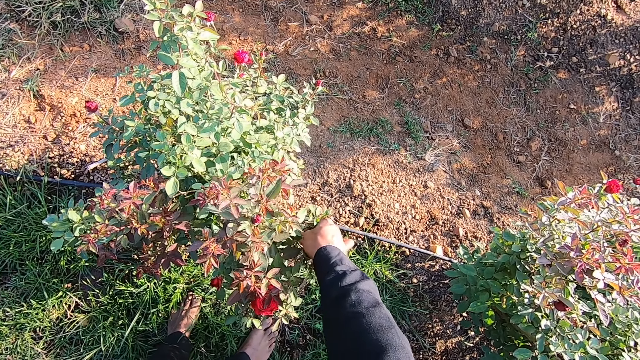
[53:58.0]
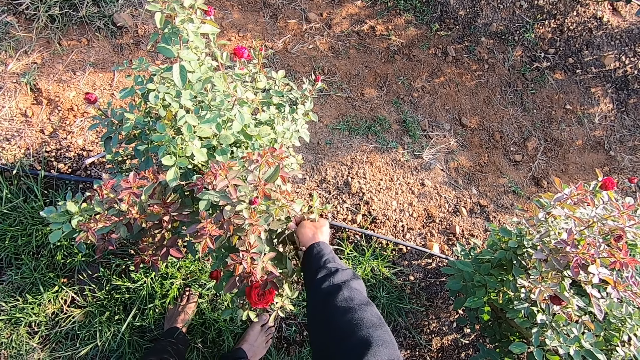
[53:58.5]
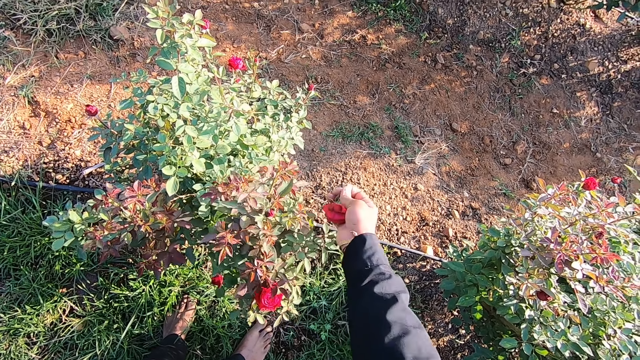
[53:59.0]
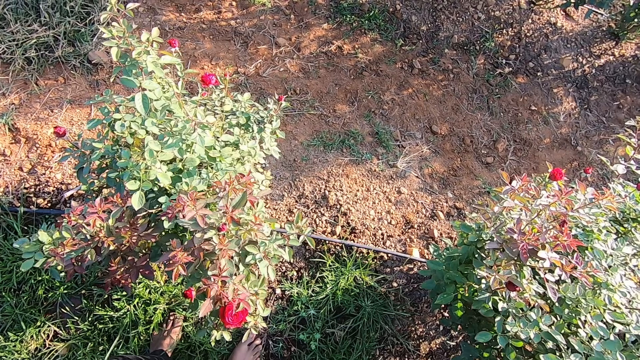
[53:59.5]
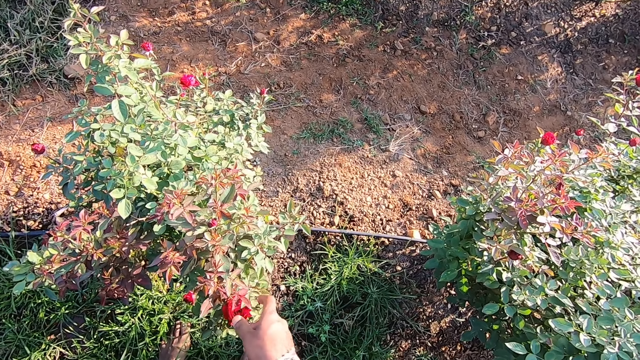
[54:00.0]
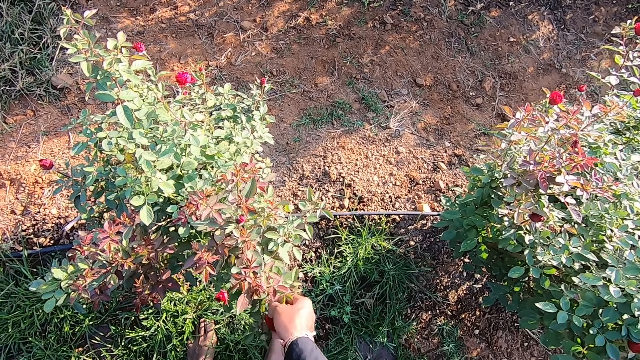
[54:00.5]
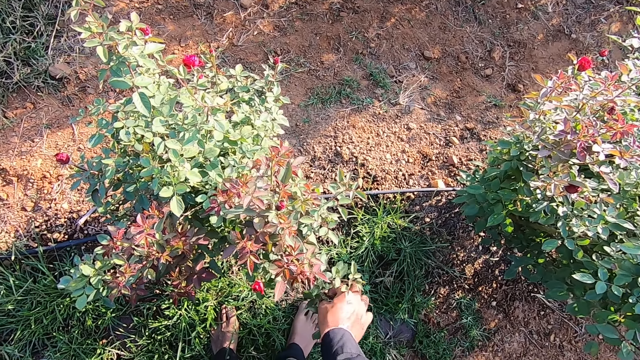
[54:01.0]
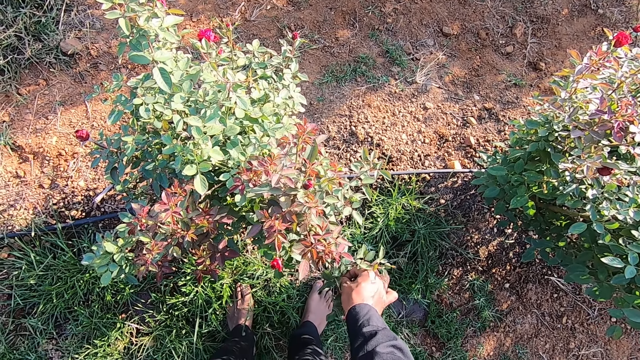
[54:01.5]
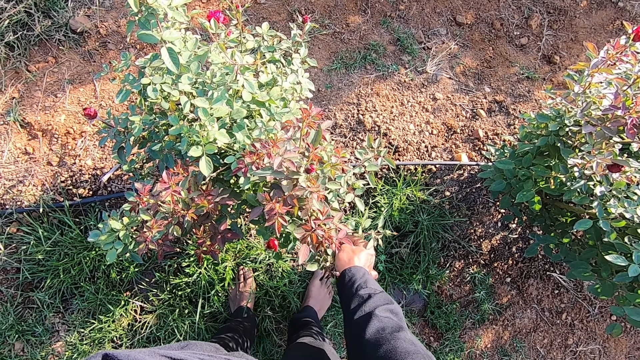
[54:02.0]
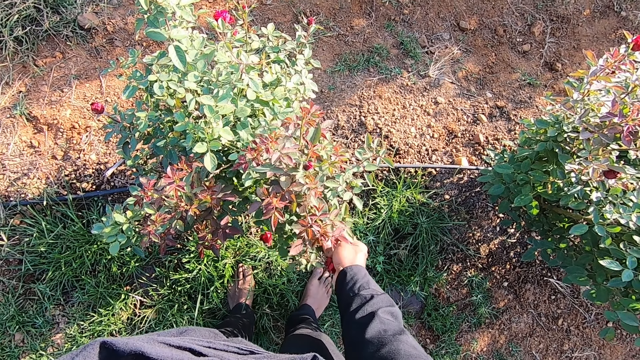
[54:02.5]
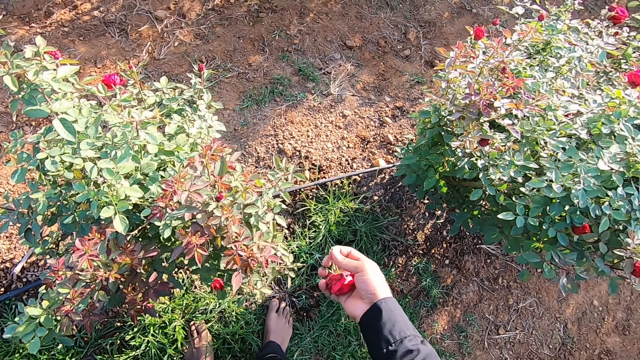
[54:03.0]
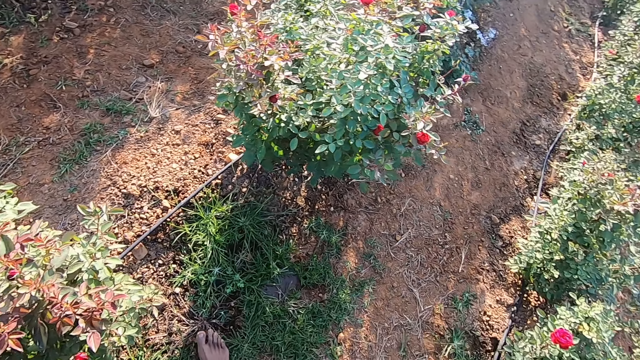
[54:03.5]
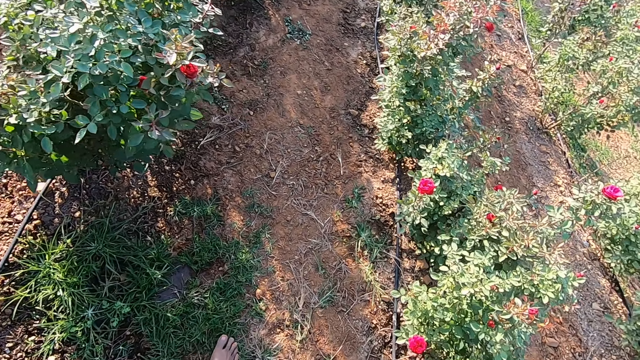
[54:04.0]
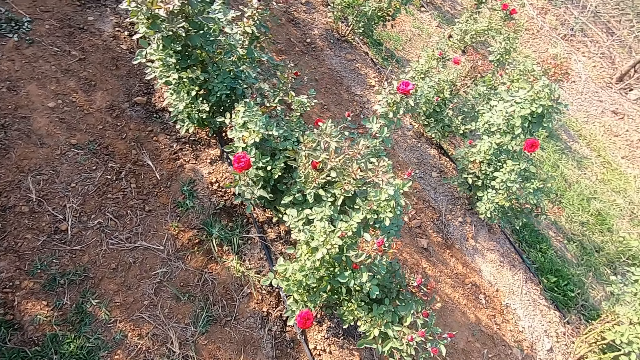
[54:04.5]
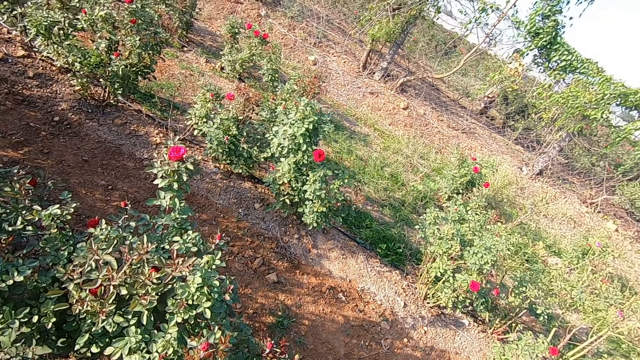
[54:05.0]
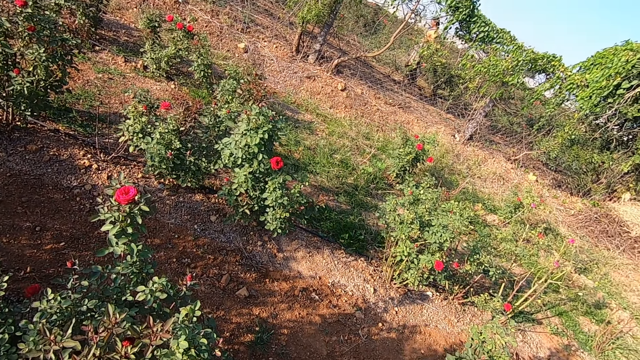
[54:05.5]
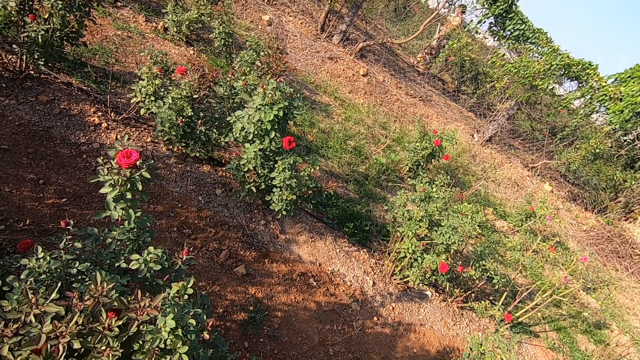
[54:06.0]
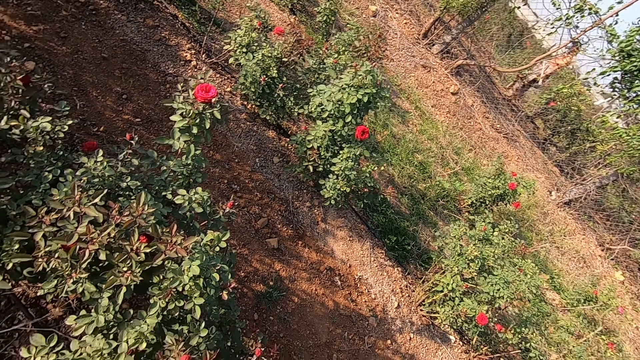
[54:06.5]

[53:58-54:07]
The camera wearer talks to a woman. He plucks a flower from the flower plant in the garden with his right hand. He places the flower in the bag. He walks towards another bush.

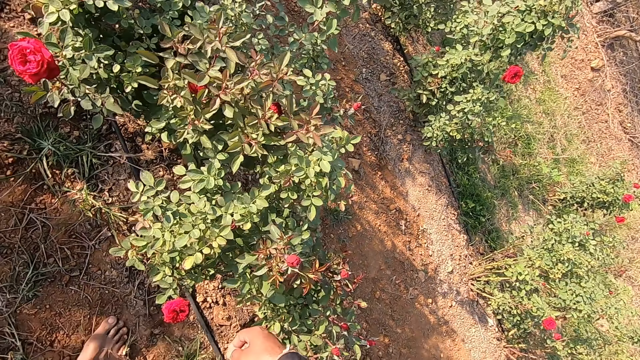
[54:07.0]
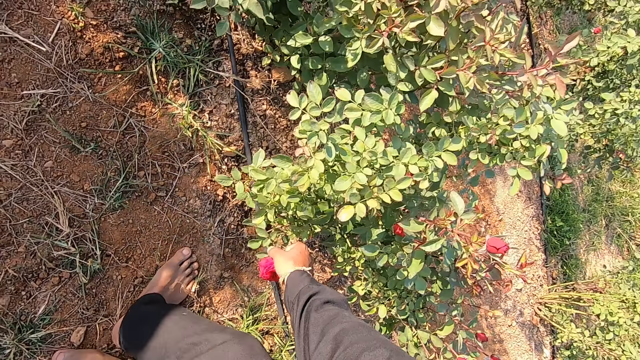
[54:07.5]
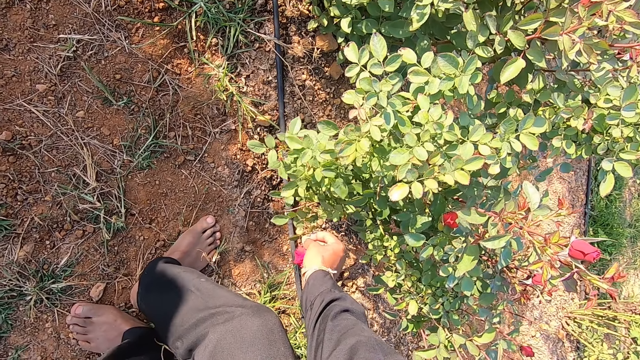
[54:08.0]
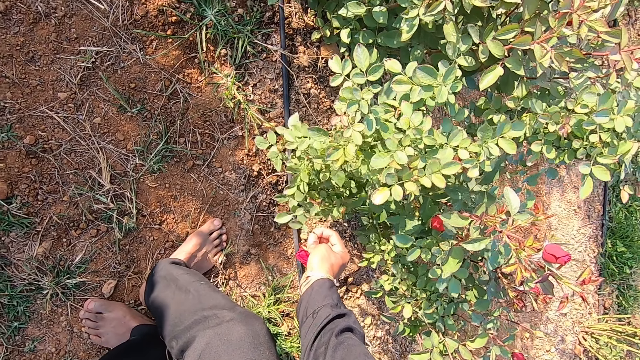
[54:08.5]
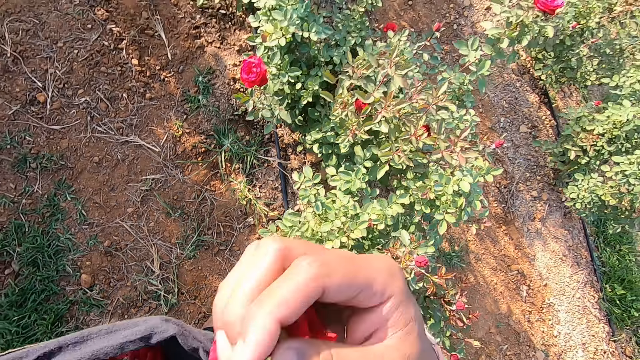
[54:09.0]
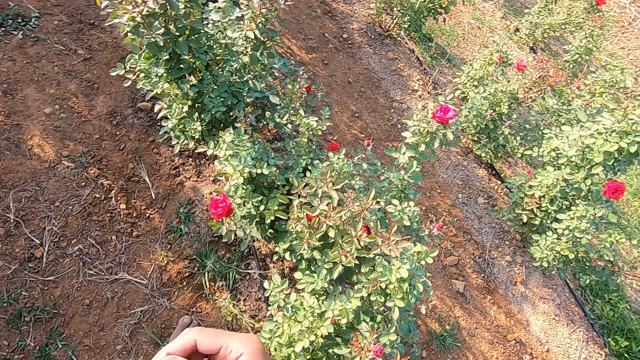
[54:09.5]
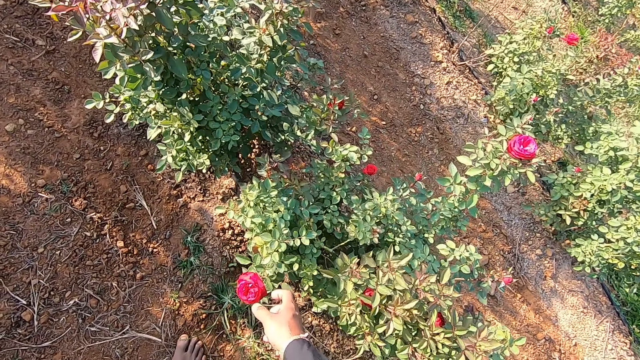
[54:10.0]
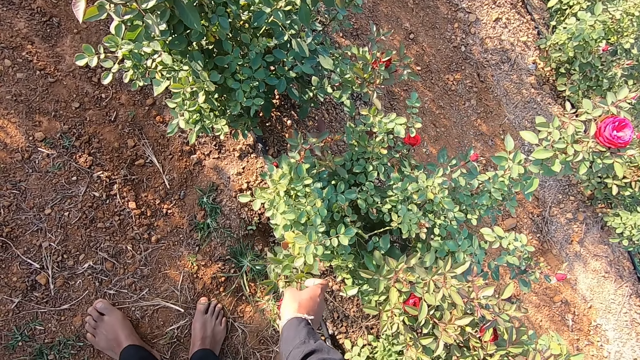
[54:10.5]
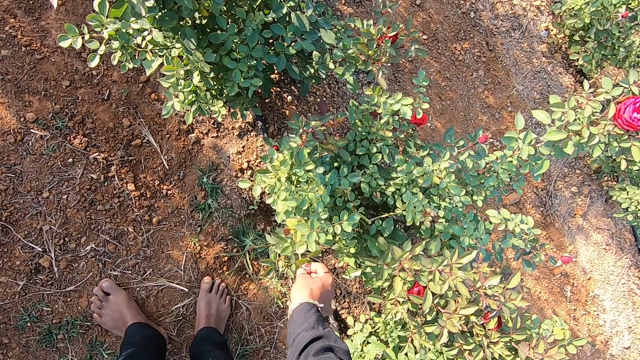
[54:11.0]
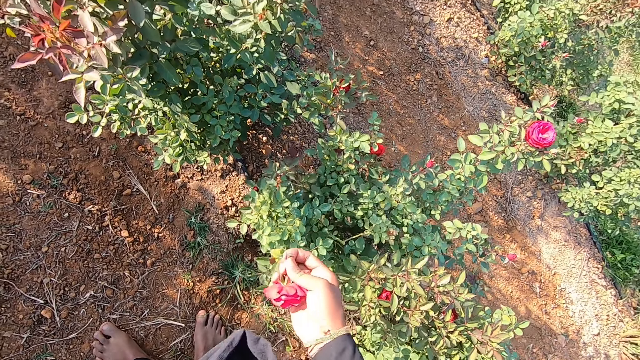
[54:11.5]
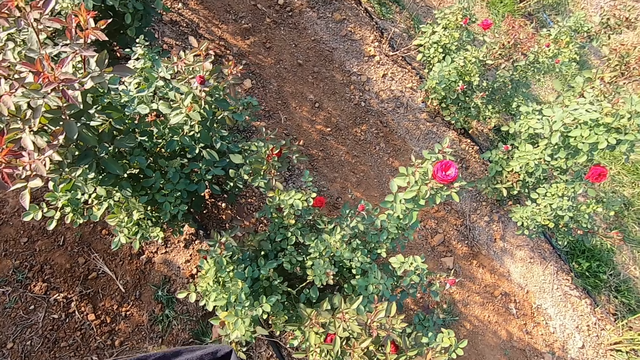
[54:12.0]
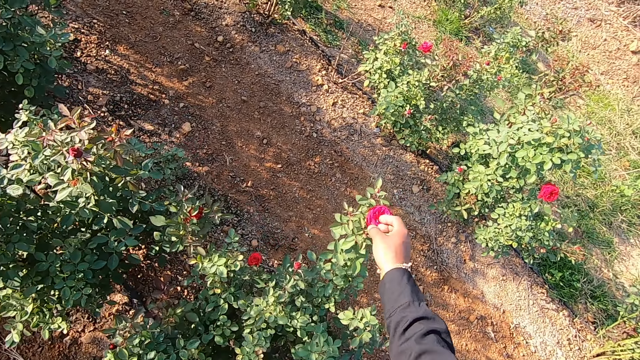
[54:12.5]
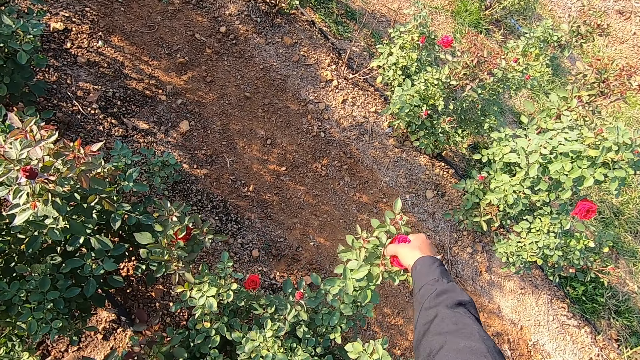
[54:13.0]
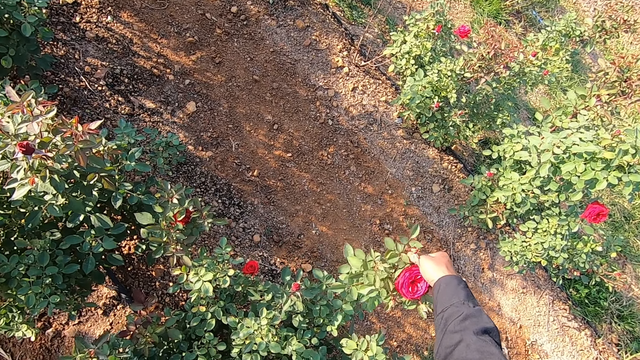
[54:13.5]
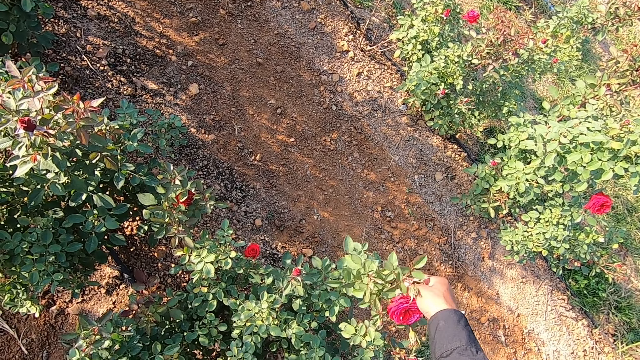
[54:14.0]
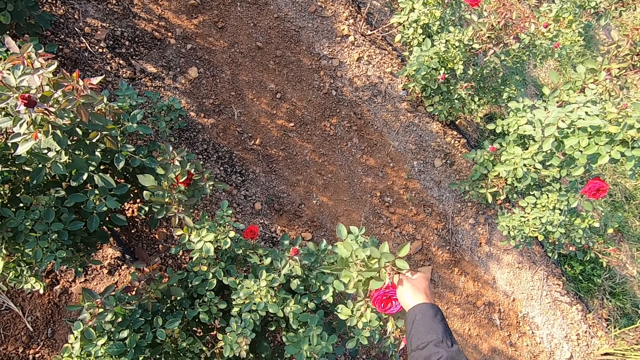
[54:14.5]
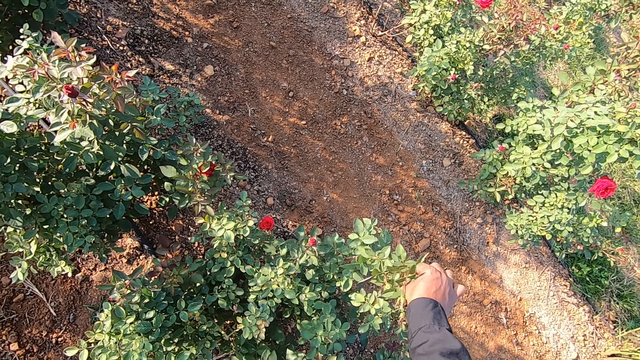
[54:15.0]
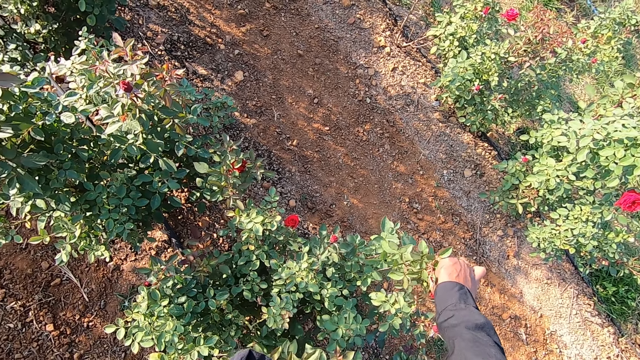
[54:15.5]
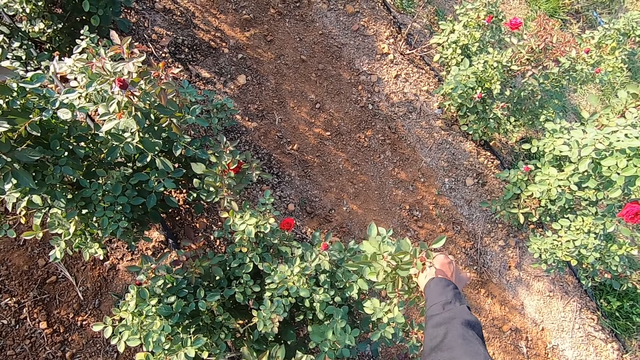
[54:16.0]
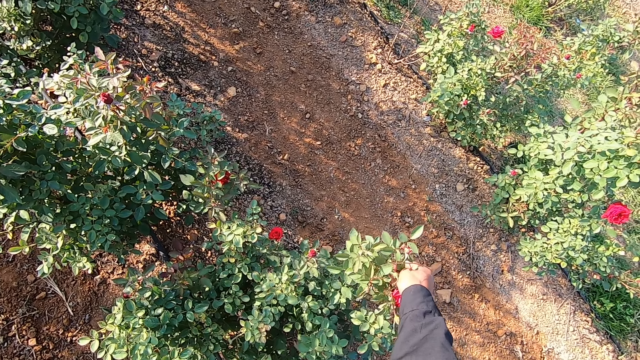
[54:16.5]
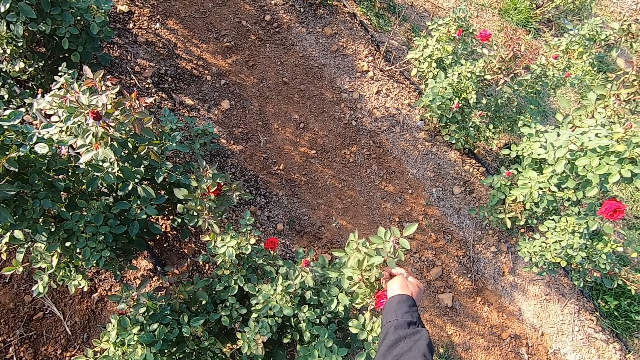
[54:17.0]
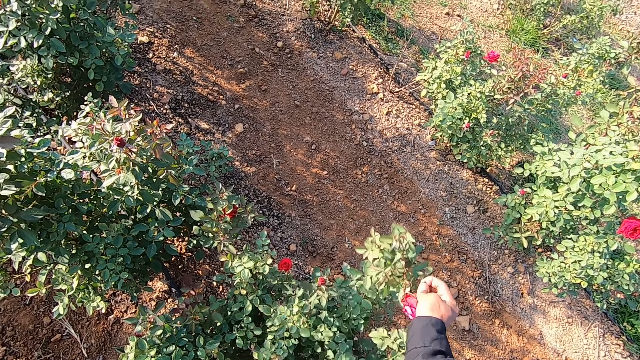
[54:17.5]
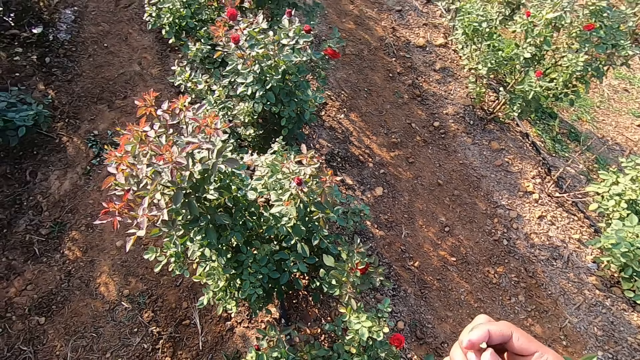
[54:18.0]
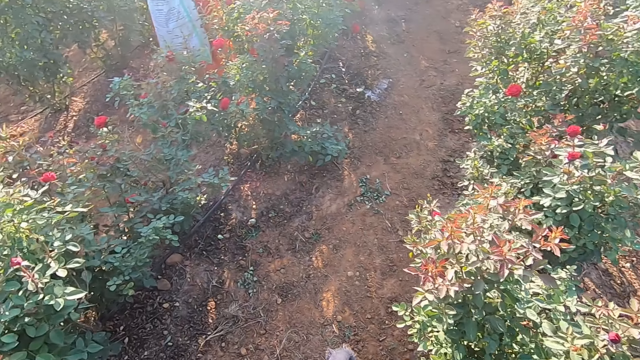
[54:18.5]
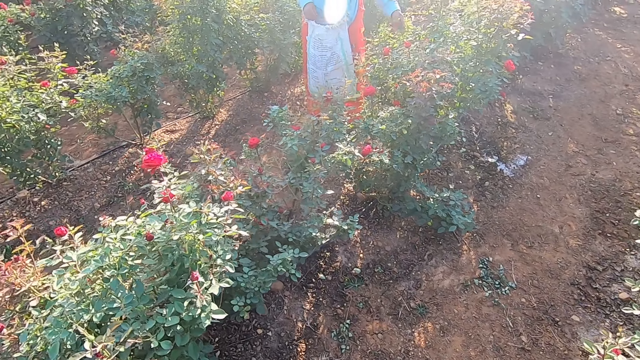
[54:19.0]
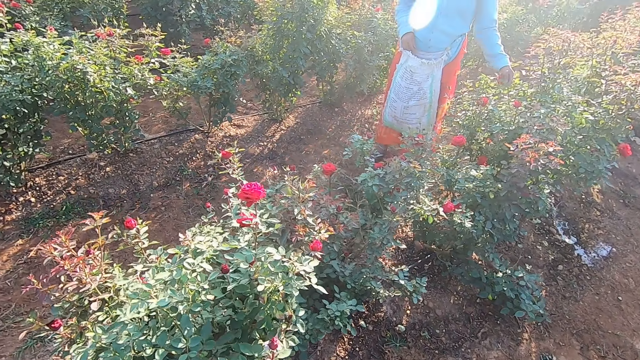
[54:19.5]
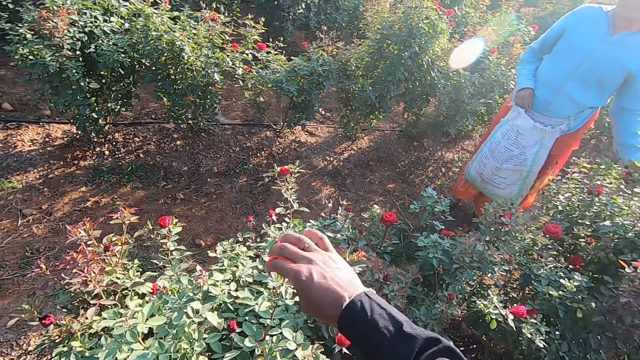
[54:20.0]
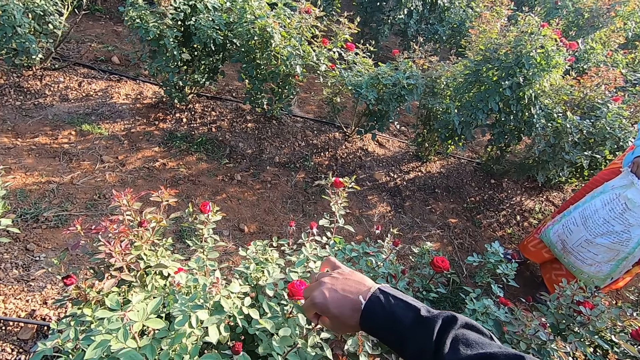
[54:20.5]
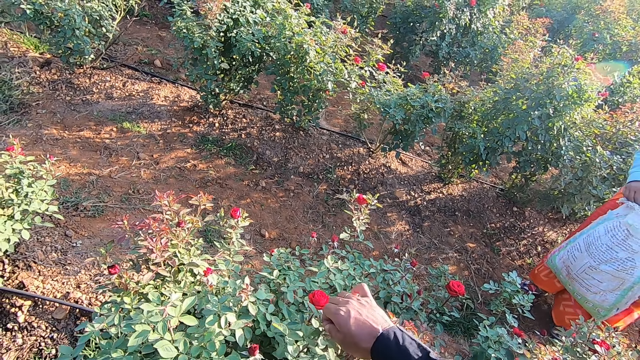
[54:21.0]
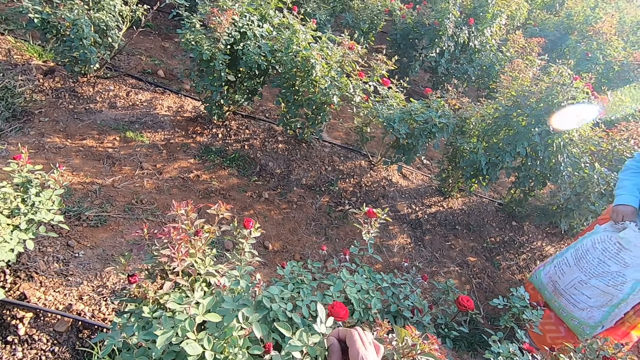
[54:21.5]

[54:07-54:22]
The camera wearer plucks a flower from the flower plant in the garden with his right hand. He drops the flower in the cloth with his right hand. He plucks a flower from the flower plant in the garden with his right hand. He drops the flower in the cloth with his right hand. He plucks a flower from the flower plant in the garden with his right hand. He talks with a man. He drops the flower in the cloth with his right hand. He looks around. The man plucks a flower from a plant with his left hand. The camera wearer plucks a flower from a plant with his right hand.
